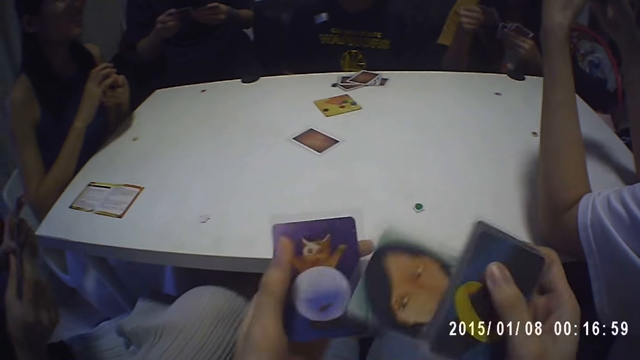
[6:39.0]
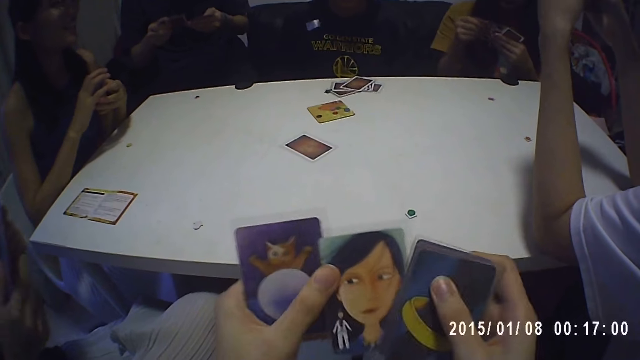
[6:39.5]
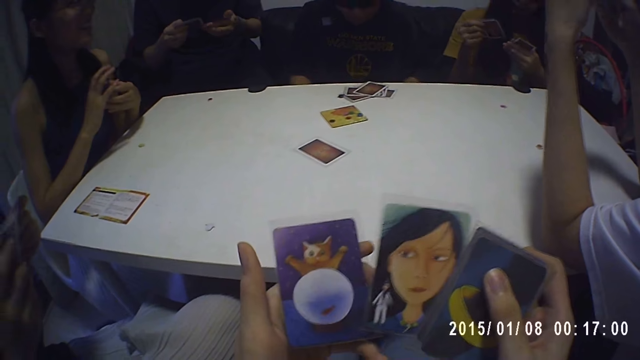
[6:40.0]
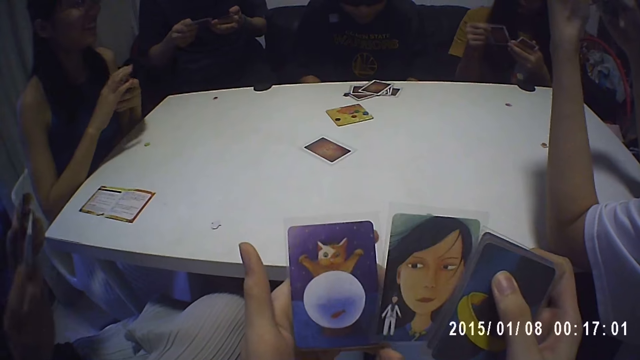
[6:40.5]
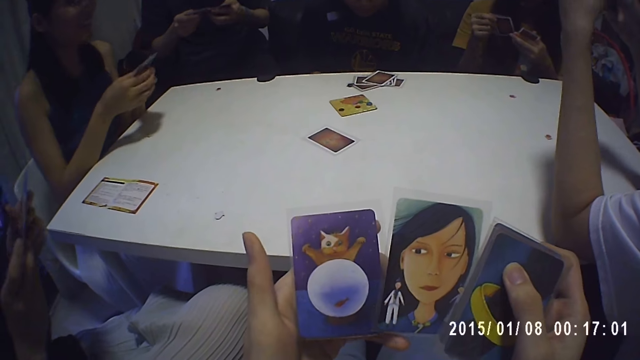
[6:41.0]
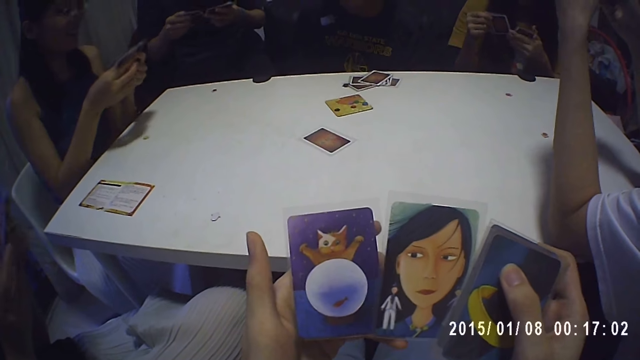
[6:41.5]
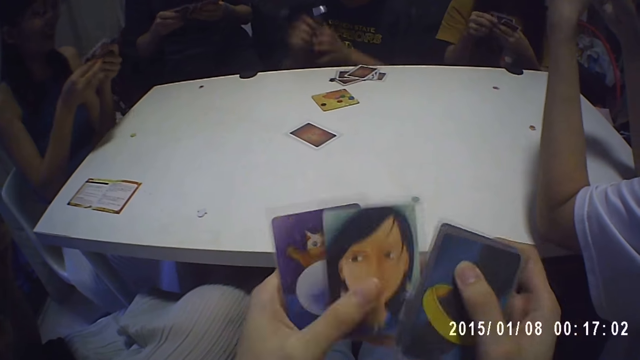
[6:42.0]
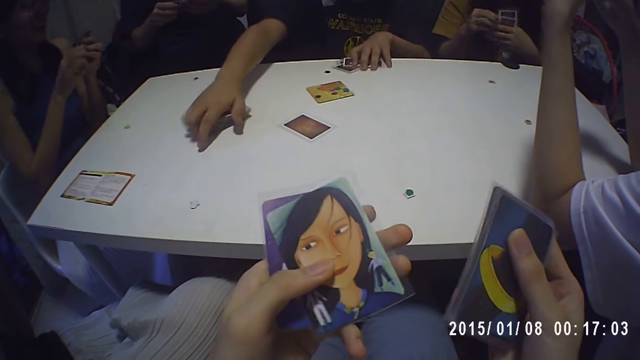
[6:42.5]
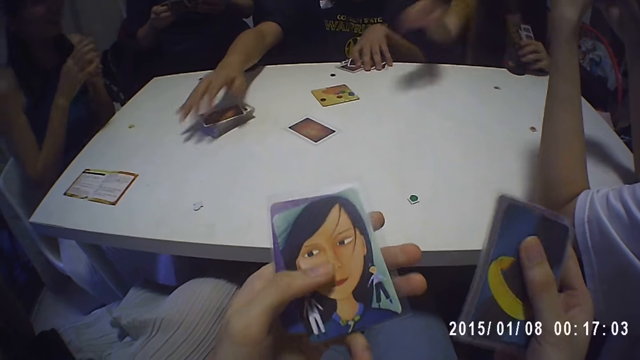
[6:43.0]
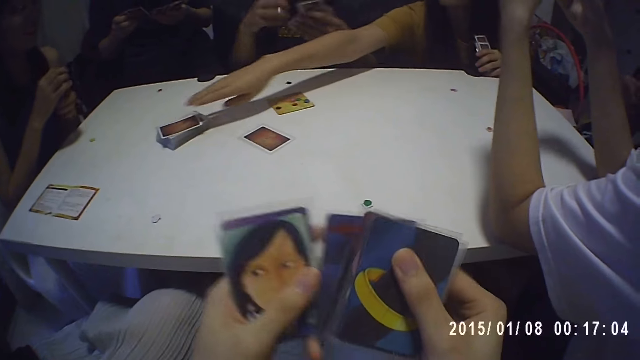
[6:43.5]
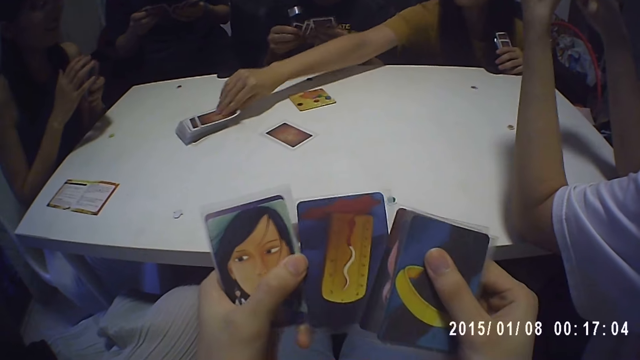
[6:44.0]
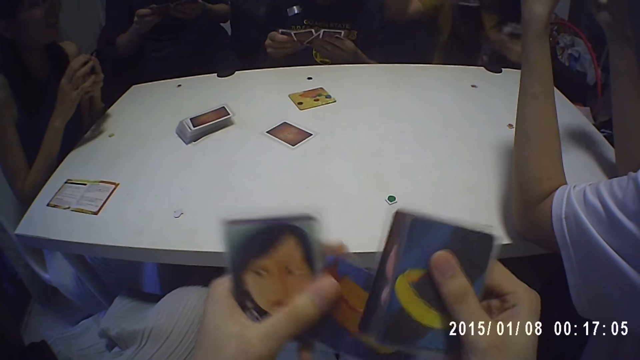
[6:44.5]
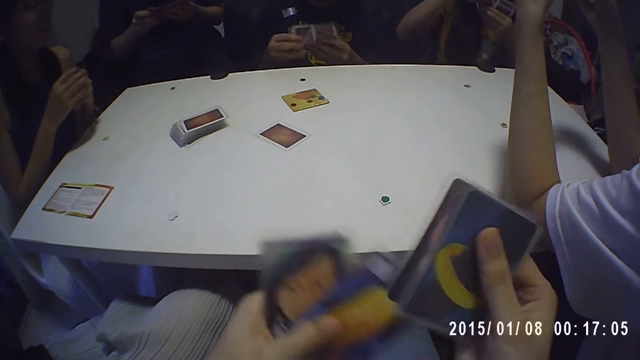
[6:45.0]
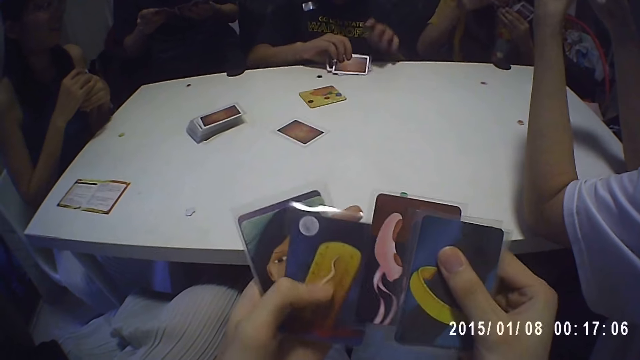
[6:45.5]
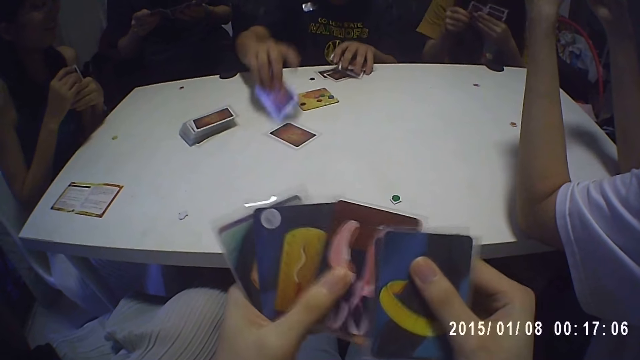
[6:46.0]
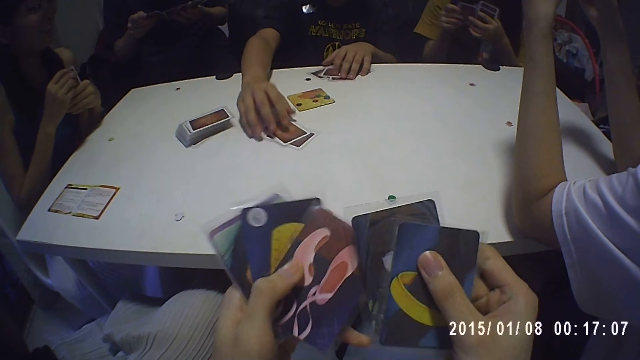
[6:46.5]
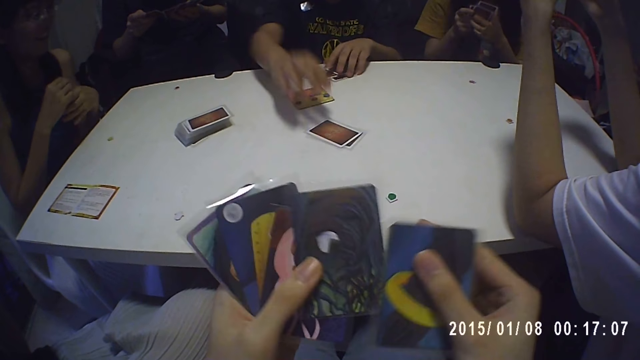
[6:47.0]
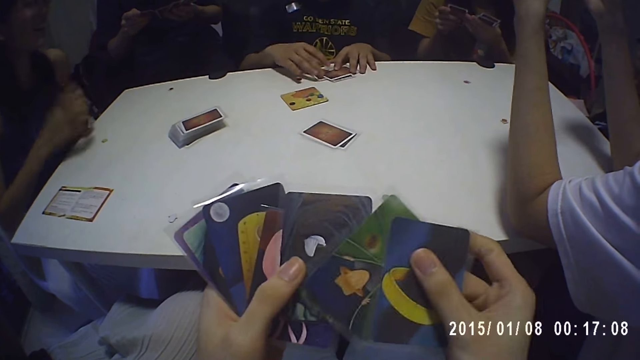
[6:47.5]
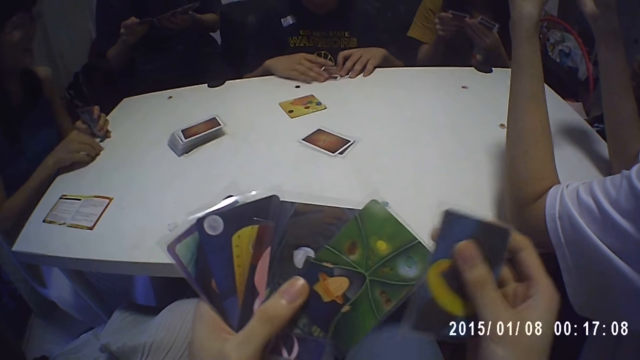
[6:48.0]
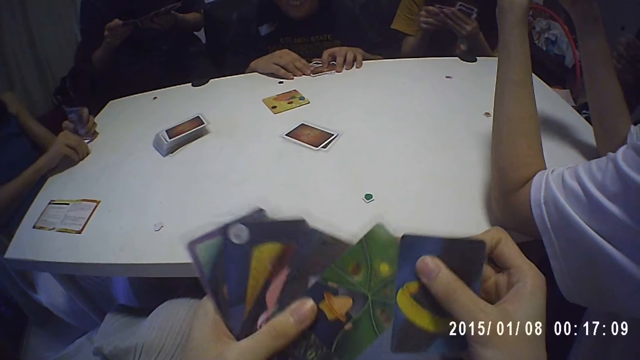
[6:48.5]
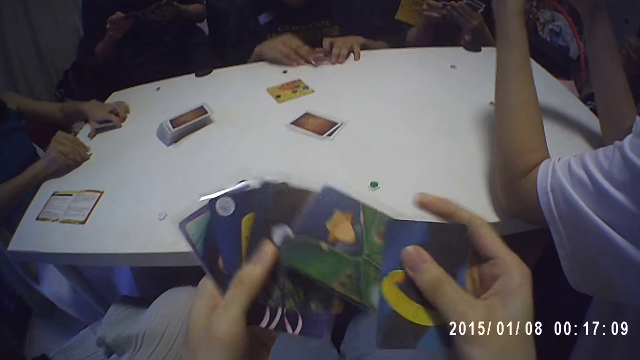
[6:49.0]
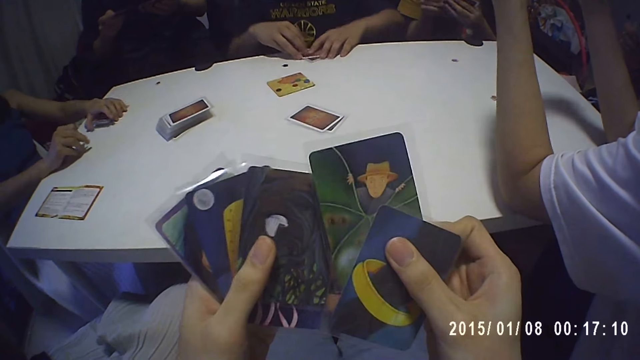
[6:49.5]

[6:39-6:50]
The camera wearer arranges cards with both hands. They look at the cards.

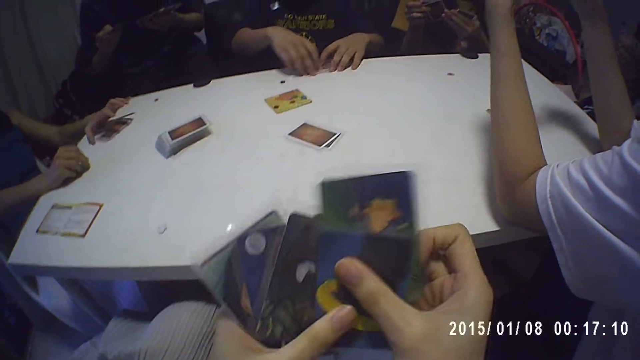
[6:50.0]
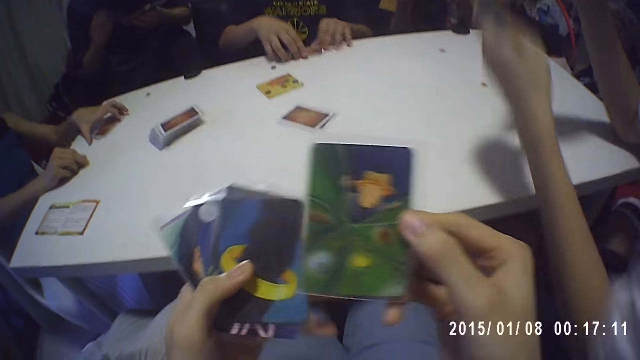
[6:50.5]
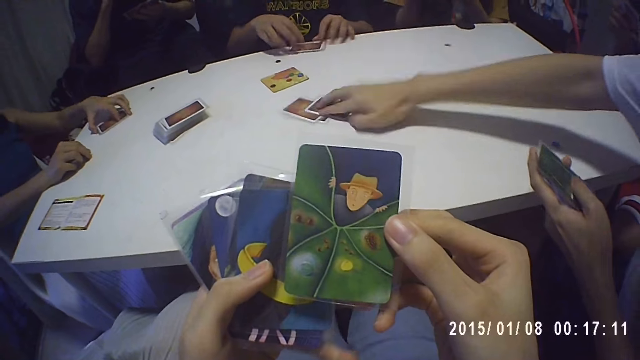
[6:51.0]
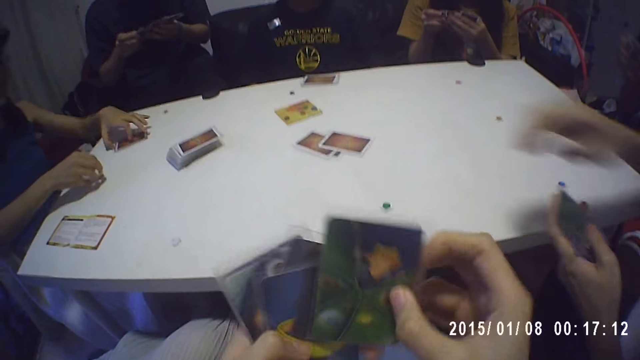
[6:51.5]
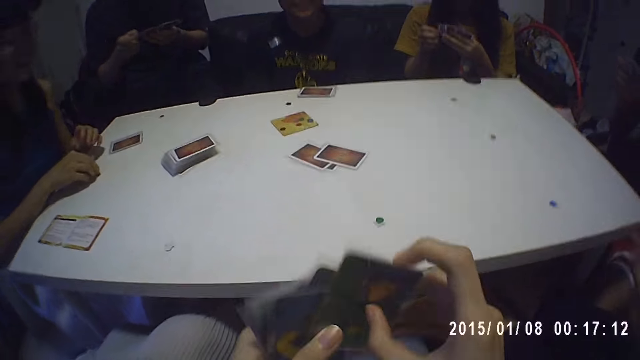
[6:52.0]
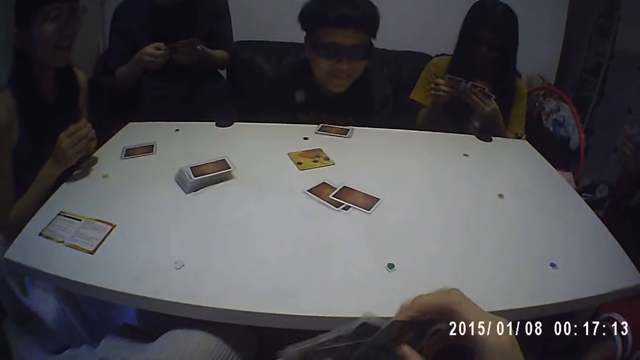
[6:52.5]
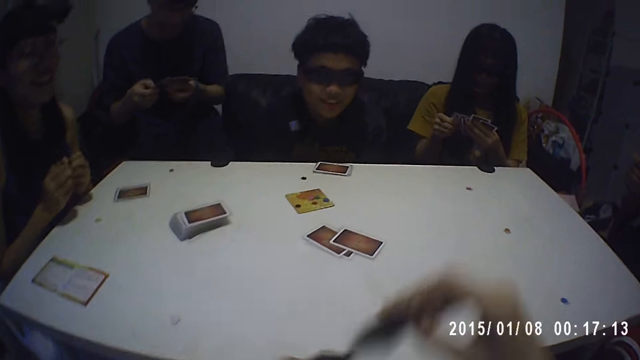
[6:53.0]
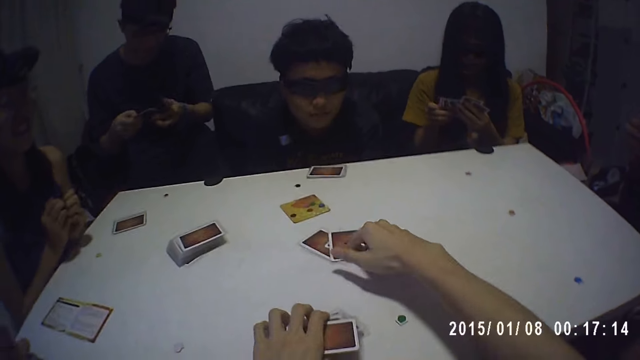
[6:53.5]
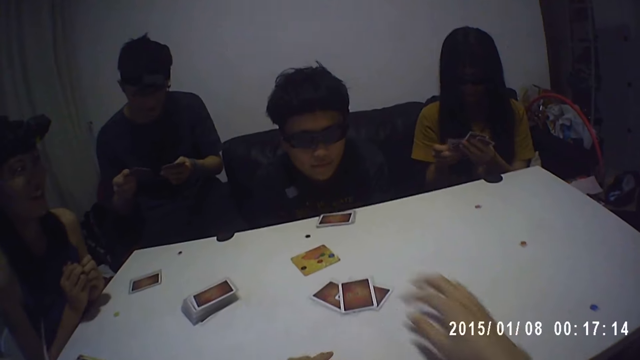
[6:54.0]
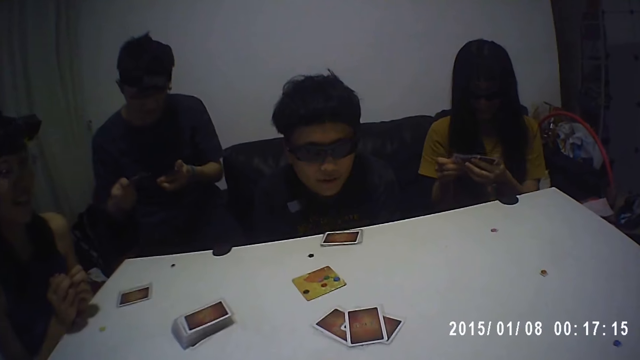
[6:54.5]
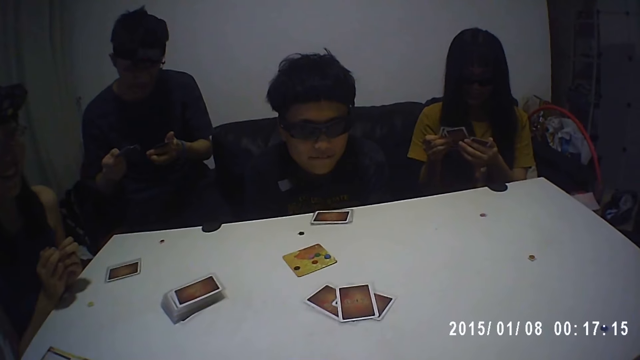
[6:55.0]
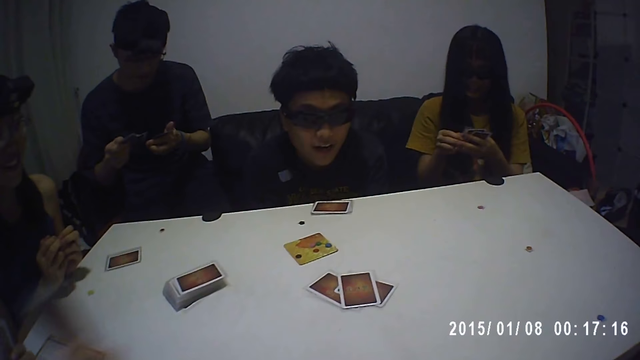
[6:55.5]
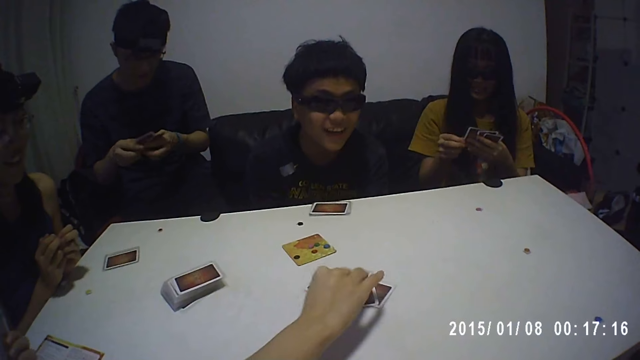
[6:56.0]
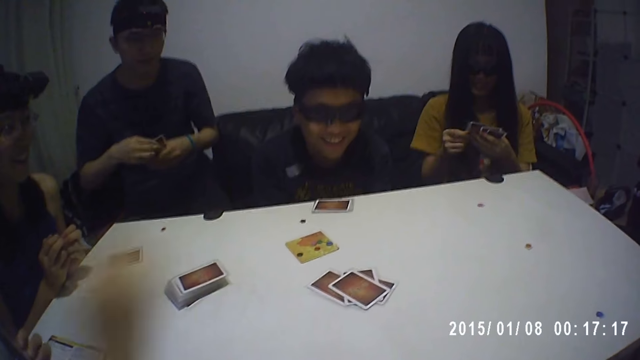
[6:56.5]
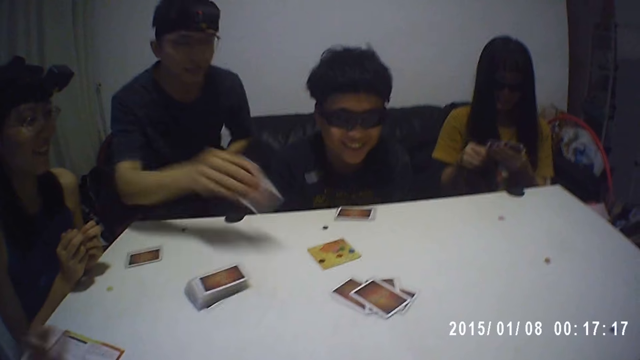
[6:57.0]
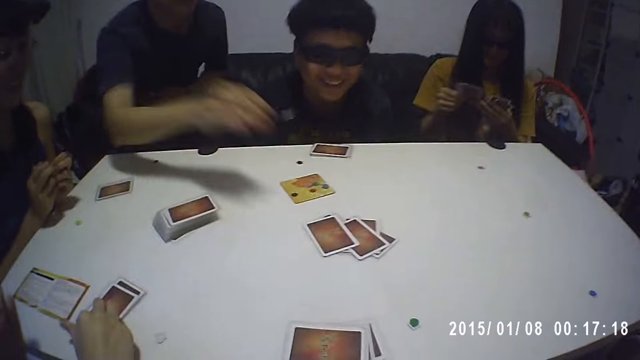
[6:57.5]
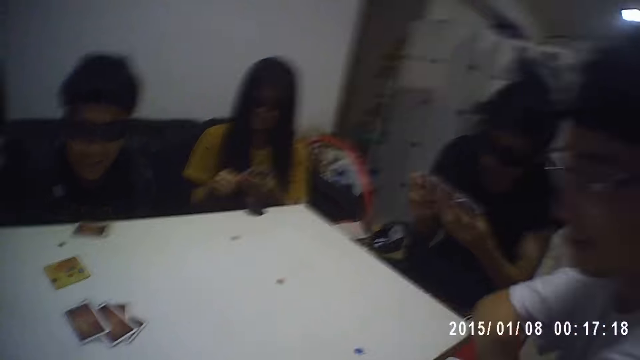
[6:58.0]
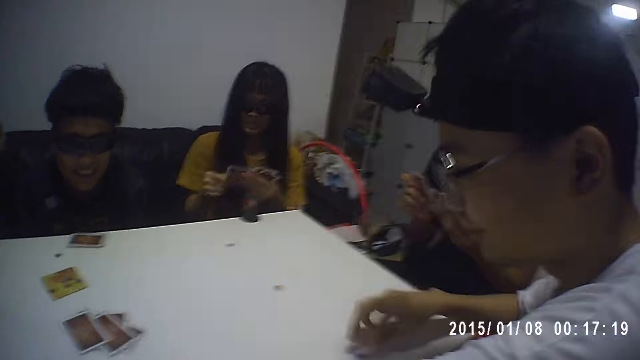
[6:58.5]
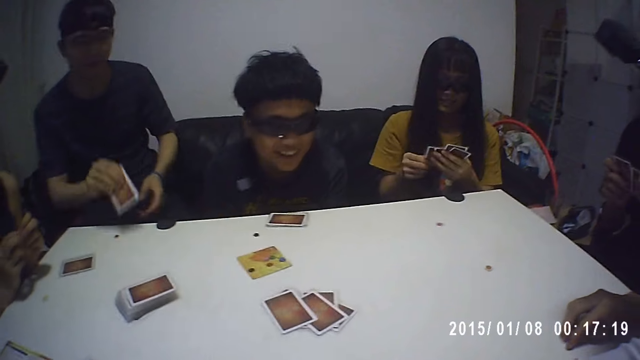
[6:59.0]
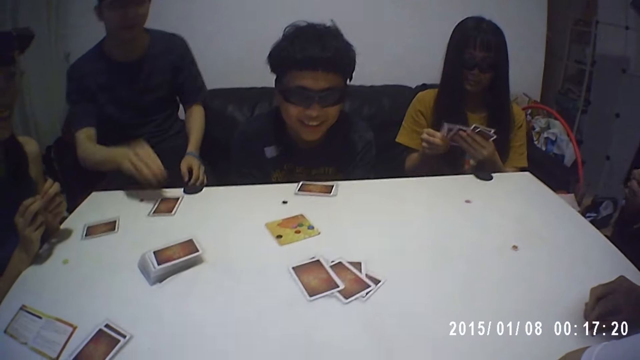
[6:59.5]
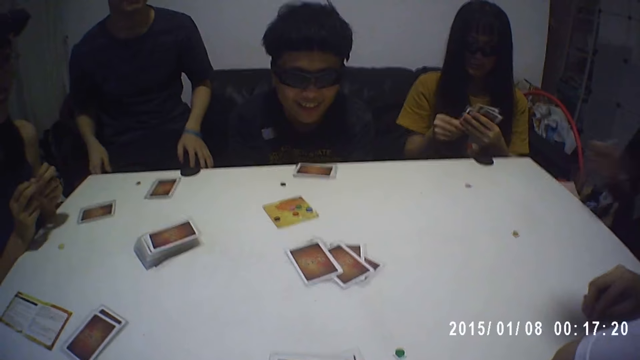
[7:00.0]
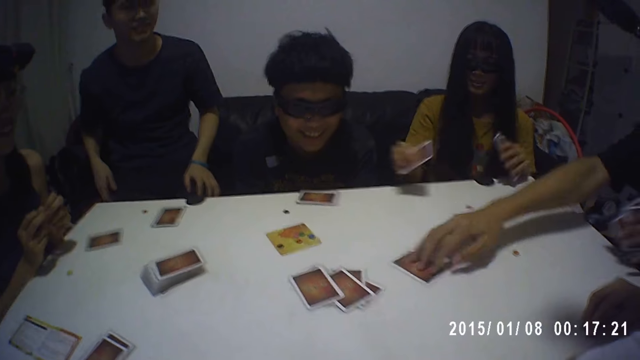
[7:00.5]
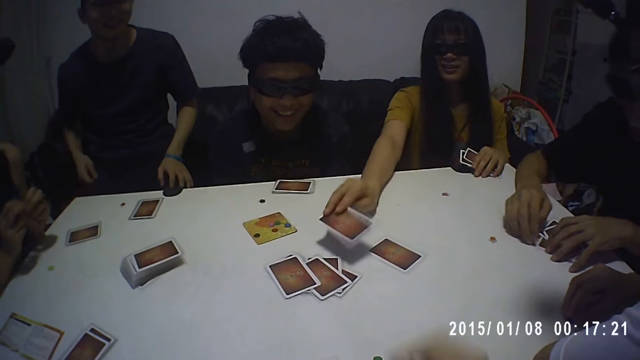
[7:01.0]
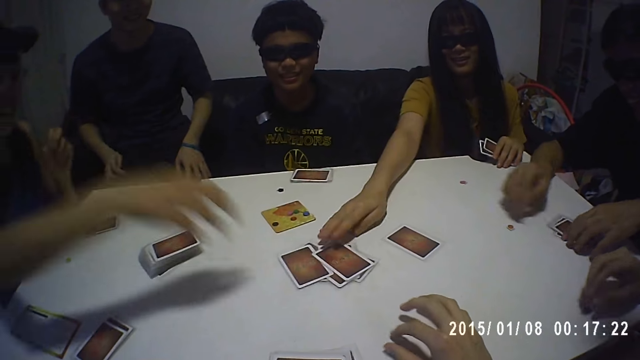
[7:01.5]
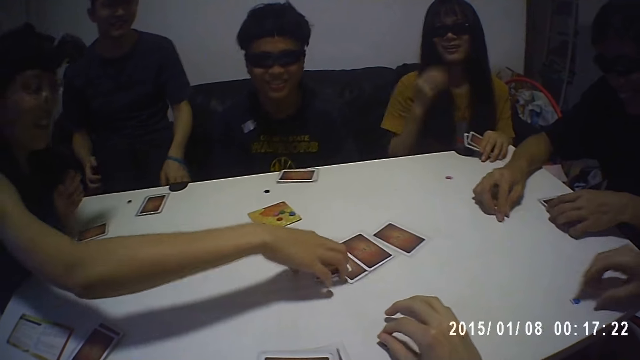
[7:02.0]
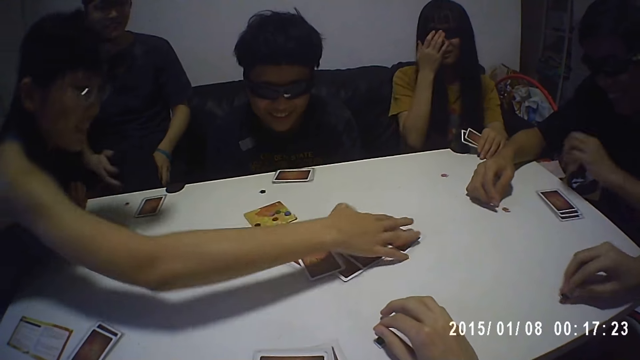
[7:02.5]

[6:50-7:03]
The camera wearer arranges cards with both hands. They place cards on the table with the right hand. A man places a card on the table. Another man places a card on the table. The camera wearer looks sideways. Another man places a card on the table. A woman places a card on the table.
